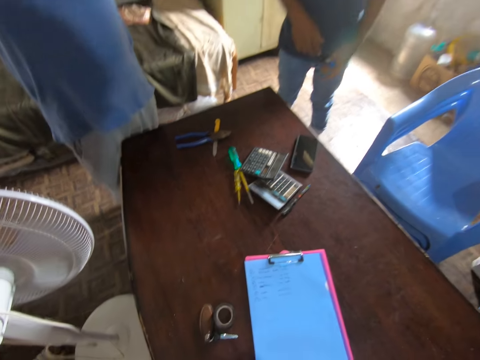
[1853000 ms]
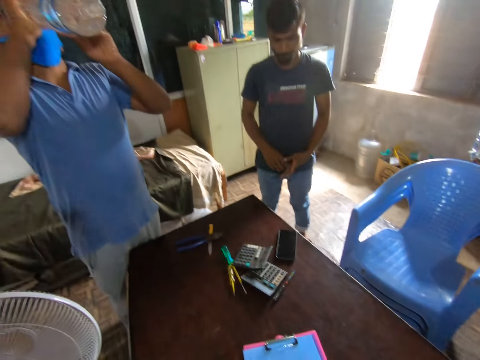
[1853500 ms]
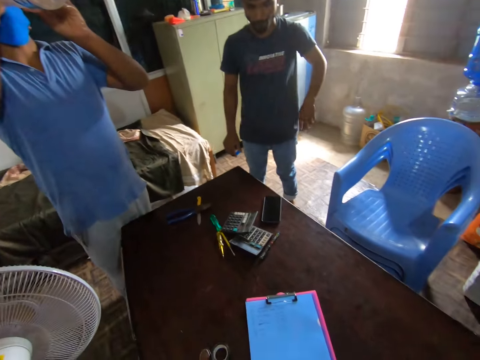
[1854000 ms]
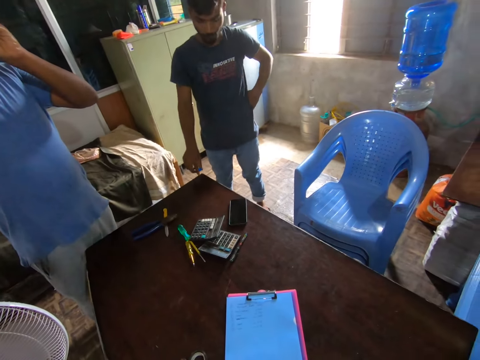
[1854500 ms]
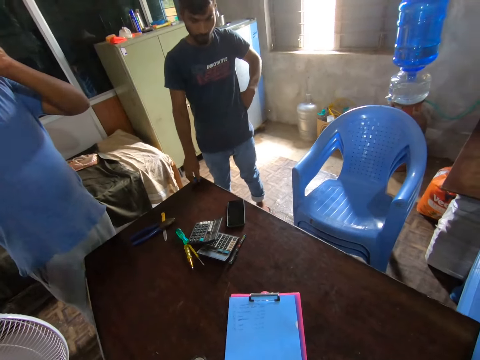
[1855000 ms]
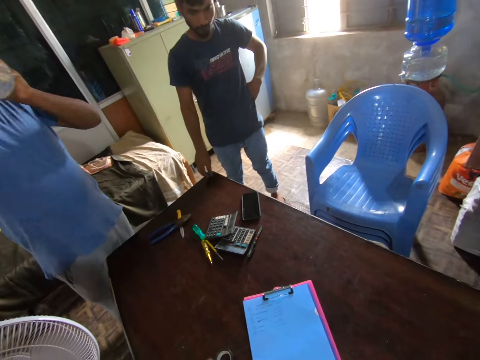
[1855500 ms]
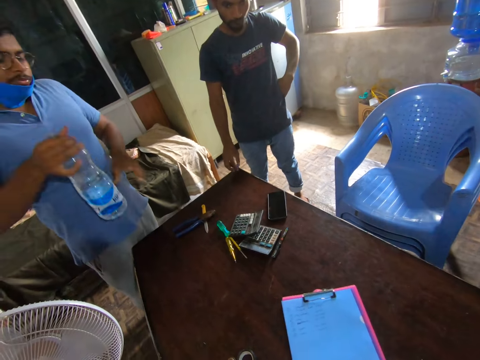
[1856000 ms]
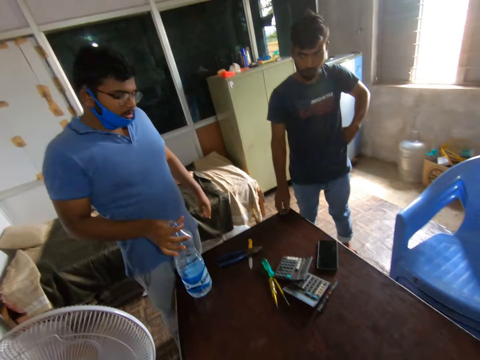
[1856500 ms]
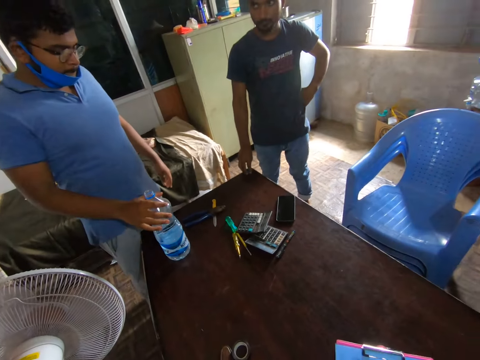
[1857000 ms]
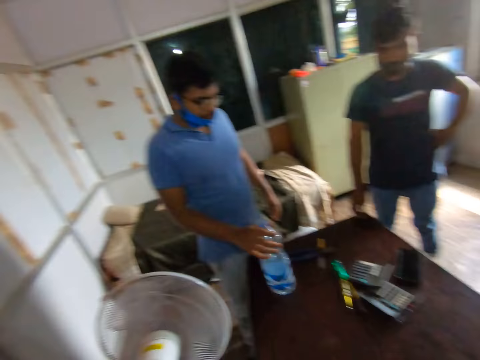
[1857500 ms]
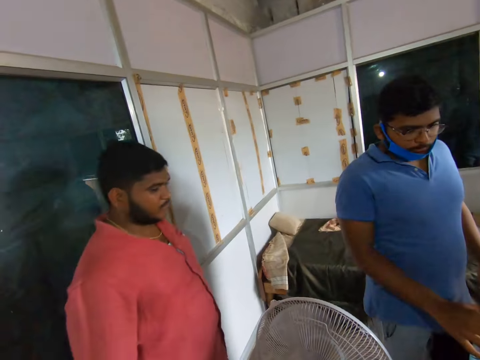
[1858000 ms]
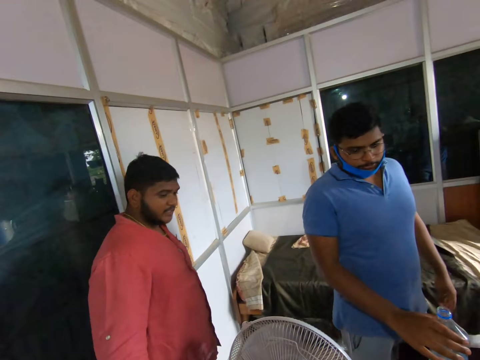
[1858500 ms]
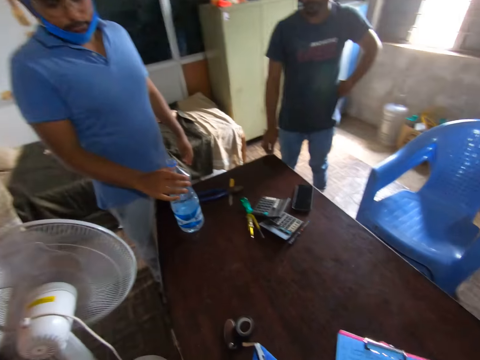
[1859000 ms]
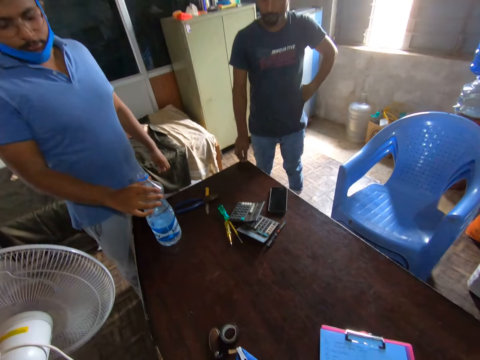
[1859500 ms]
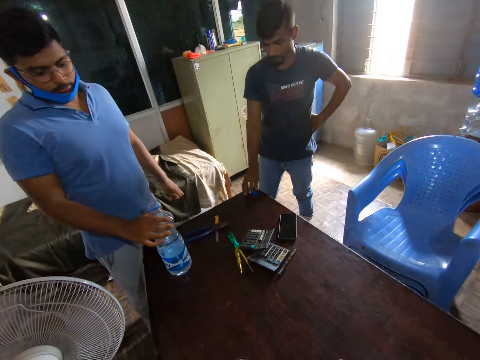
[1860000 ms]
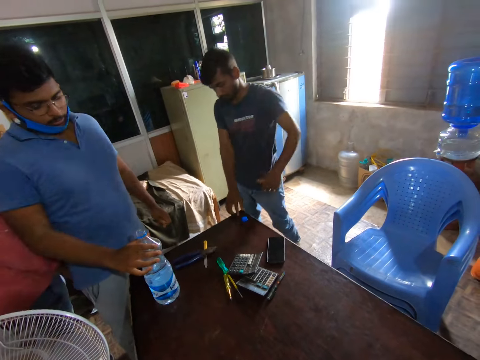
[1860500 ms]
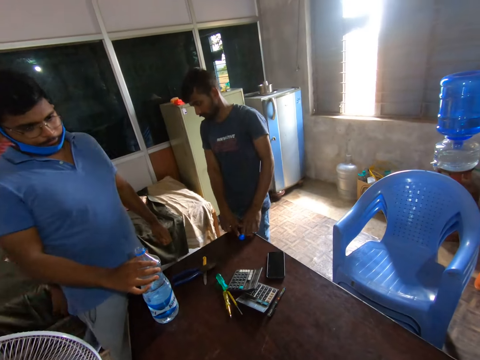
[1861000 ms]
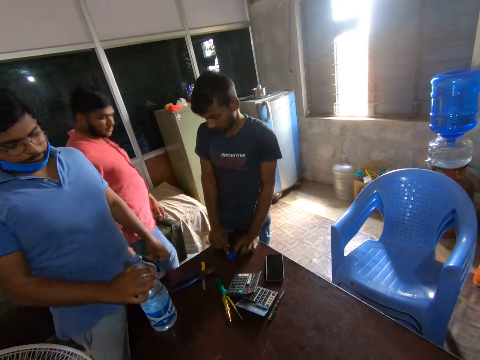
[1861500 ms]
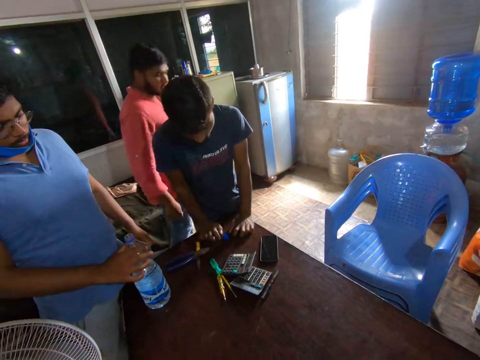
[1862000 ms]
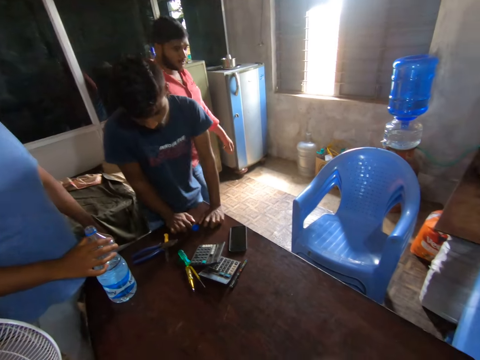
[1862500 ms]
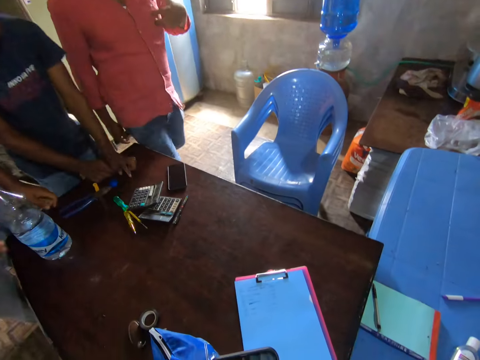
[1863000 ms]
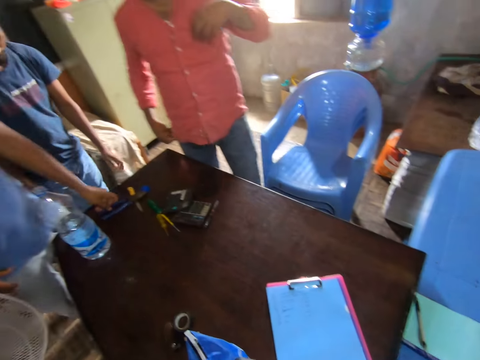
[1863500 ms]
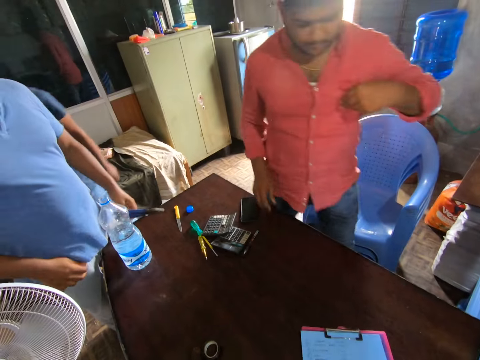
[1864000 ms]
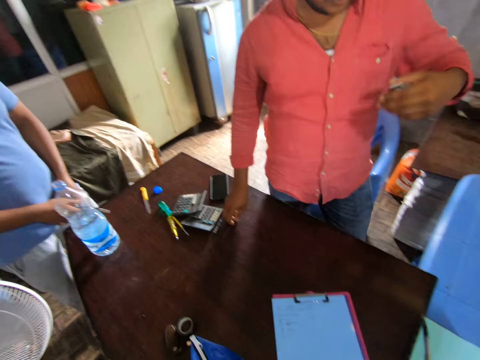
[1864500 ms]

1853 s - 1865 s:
A man drops the water bottle on the table. The camera wearer lifts the clipboard with his right hand. He converses. The man picks up pliers on the table with the left hand.

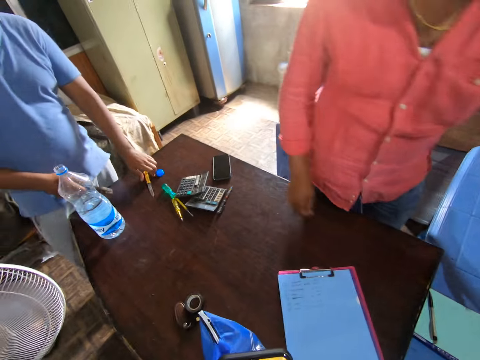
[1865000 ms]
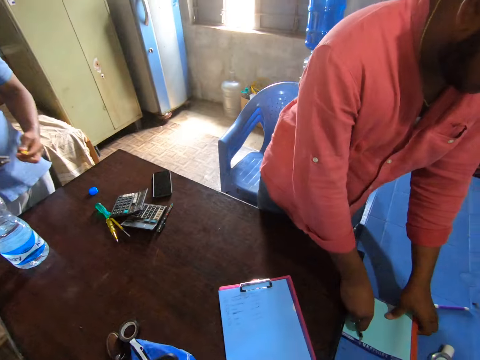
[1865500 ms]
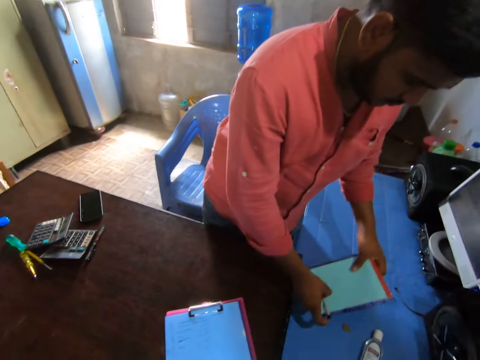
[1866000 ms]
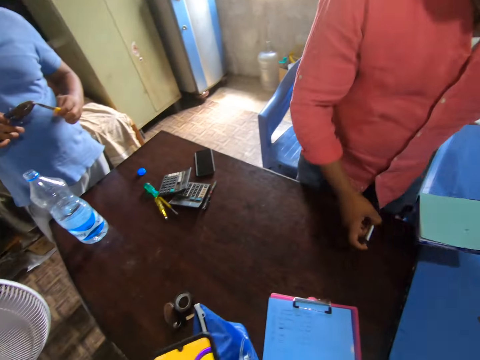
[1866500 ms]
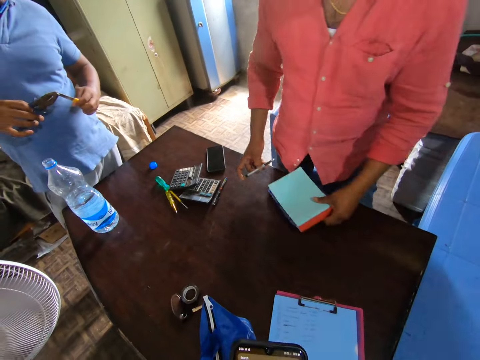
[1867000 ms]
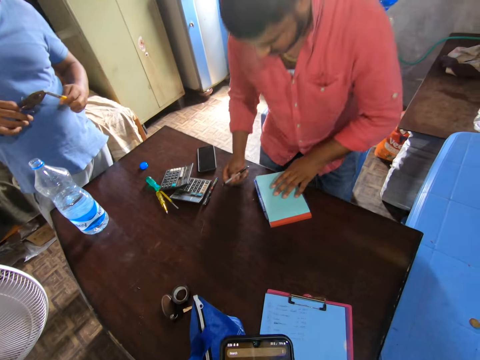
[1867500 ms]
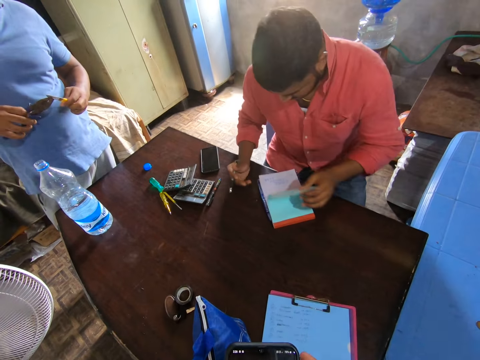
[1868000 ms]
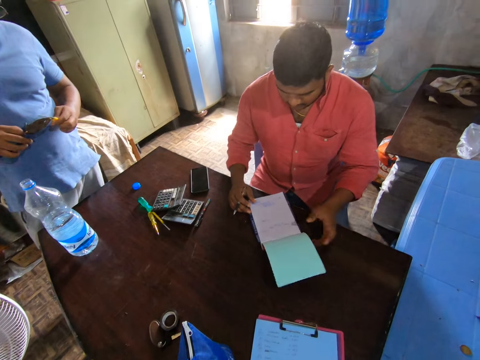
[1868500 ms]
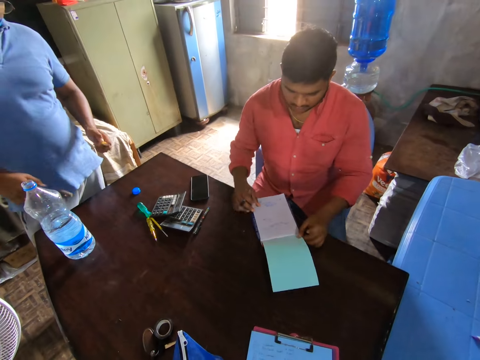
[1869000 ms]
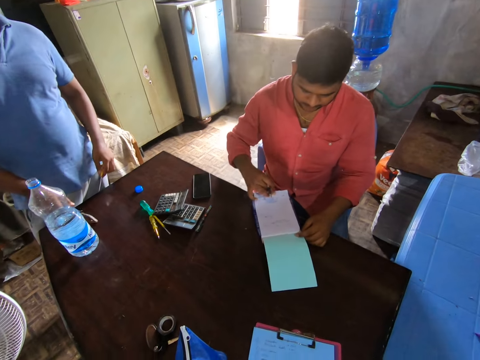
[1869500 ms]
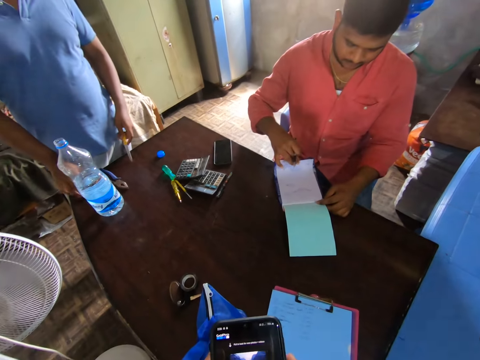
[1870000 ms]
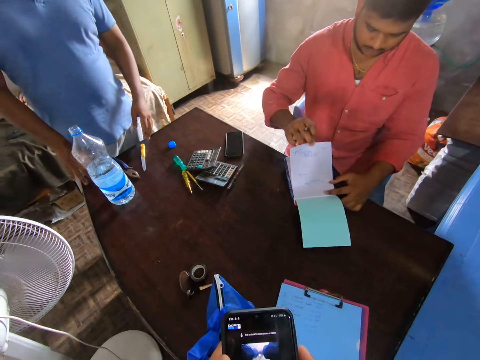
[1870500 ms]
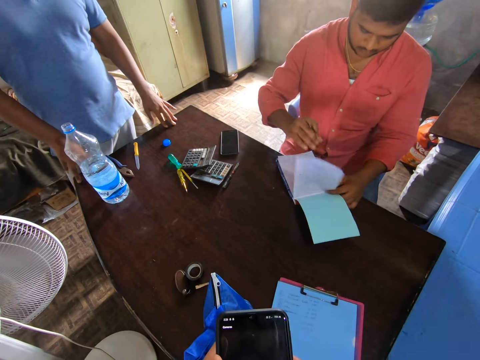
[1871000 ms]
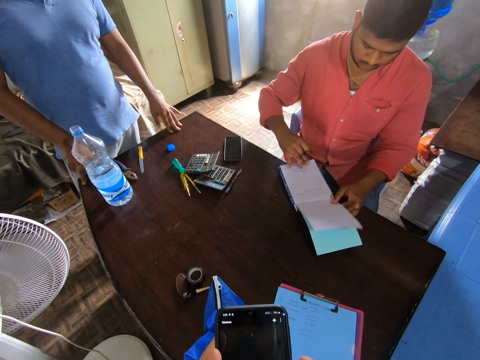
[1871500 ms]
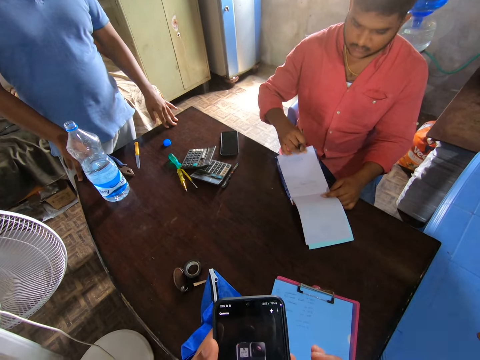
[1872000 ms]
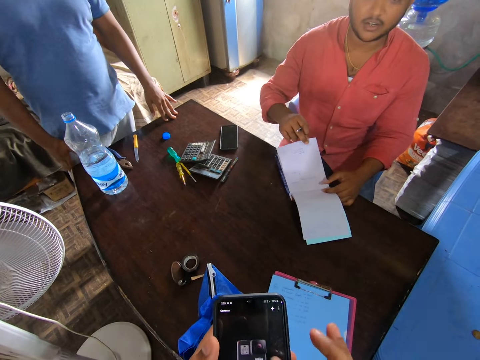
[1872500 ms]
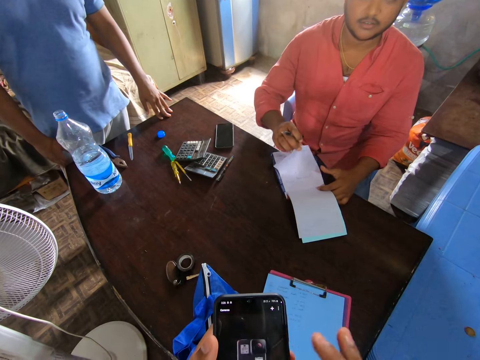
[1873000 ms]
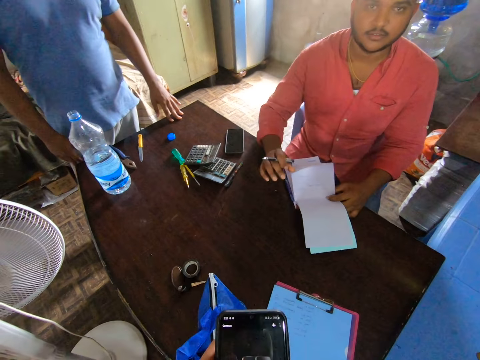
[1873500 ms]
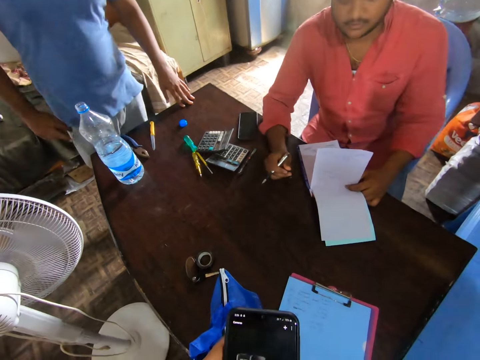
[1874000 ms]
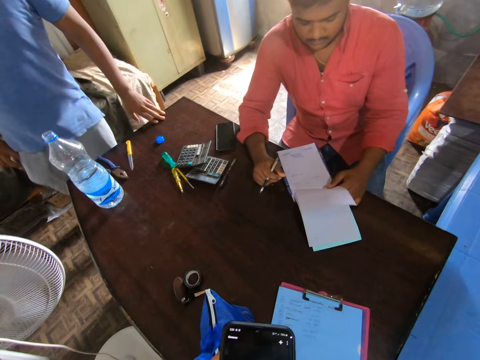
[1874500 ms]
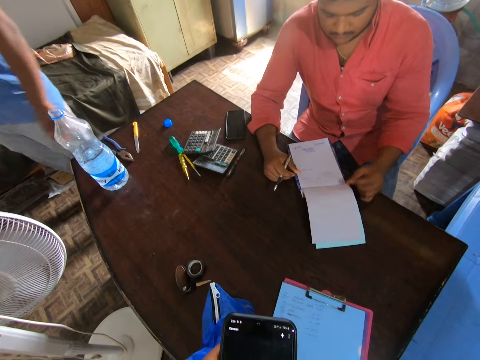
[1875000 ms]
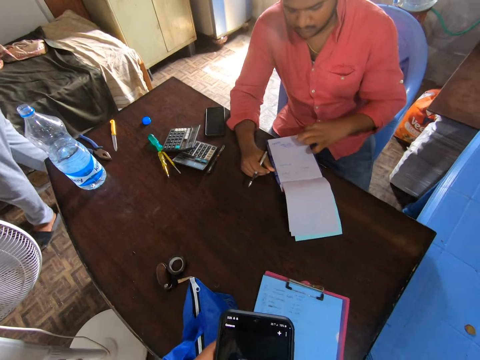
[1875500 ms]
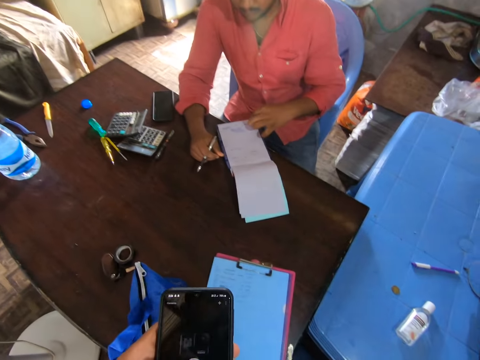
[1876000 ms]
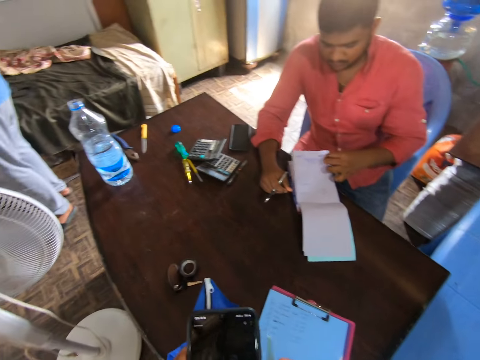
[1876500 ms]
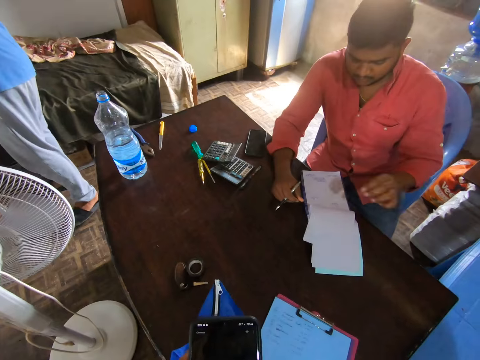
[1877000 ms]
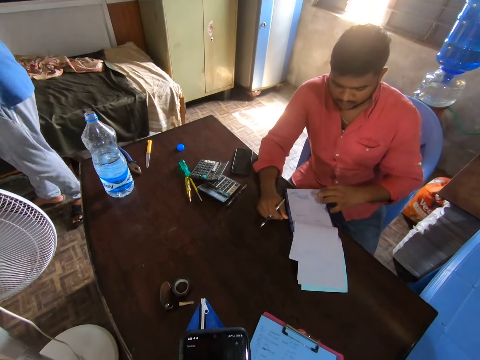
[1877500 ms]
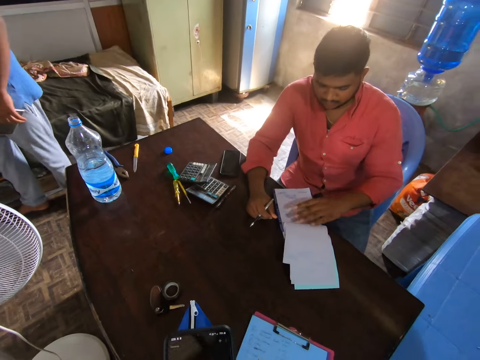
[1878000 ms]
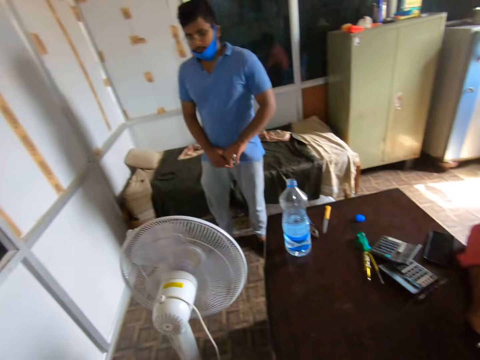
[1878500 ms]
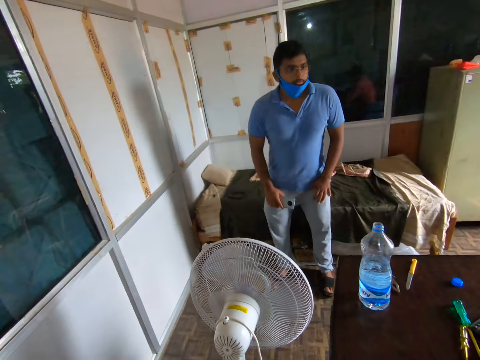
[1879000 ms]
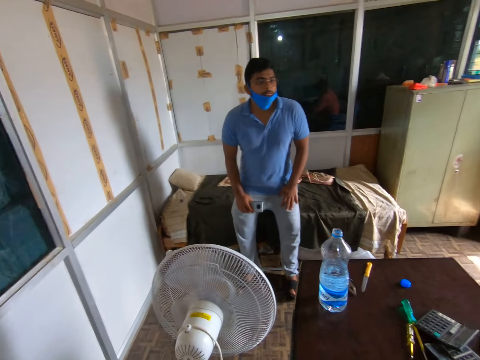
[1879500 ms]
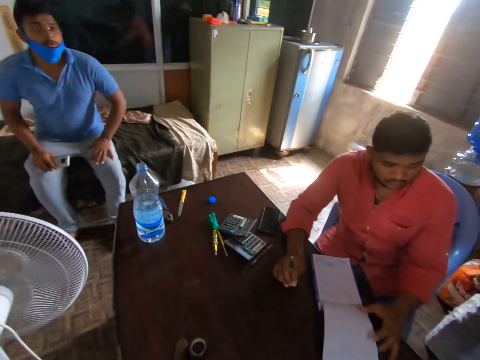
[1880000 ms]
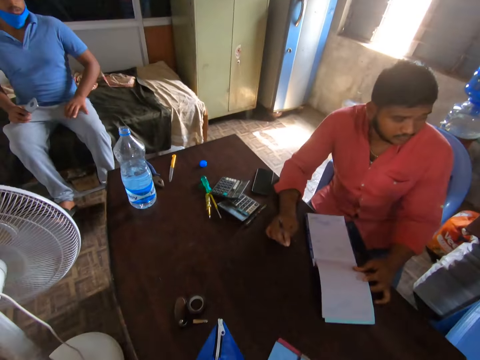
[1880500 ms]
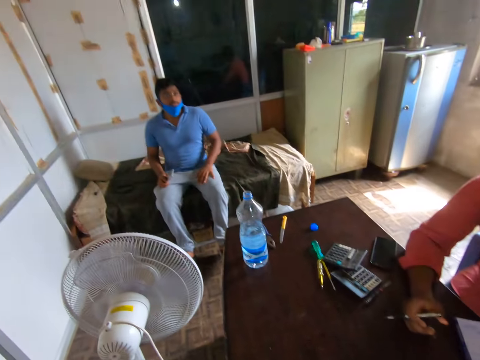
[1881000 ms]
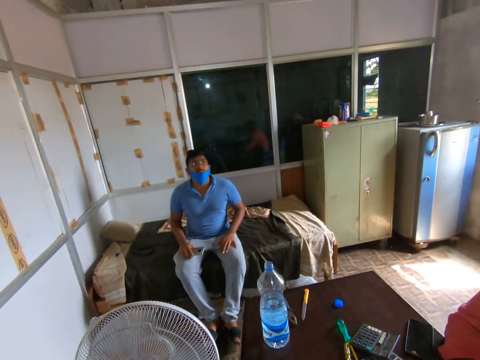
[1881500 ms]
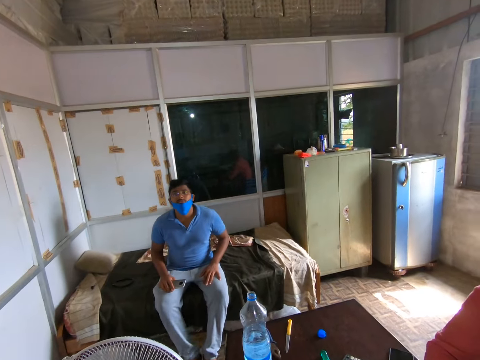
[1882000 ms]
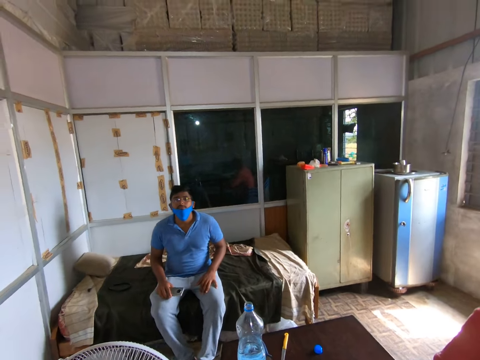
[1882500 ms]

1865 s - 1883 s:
A man picks up a knife on the table. Another man picks up a book on the table. The first man sharpens the knife with the pliers. The other man drops the book on the other table. The camera wearer looks at the phone. The other man opens the book. The first man drops the pliers on the table. The other man flips papers on the book. The first man drops the knife on the table. The camera wearer swipes the phone with his right hand. The first man sits on the bed. The camera wearer looks around.
